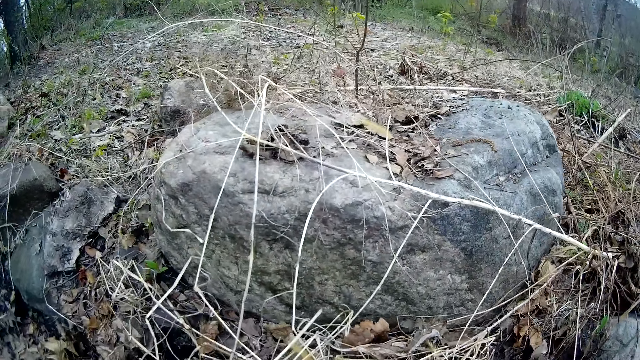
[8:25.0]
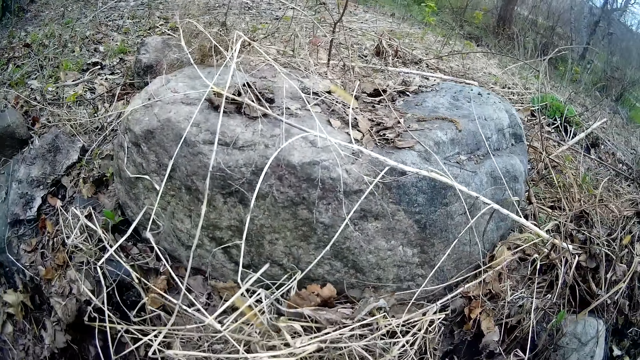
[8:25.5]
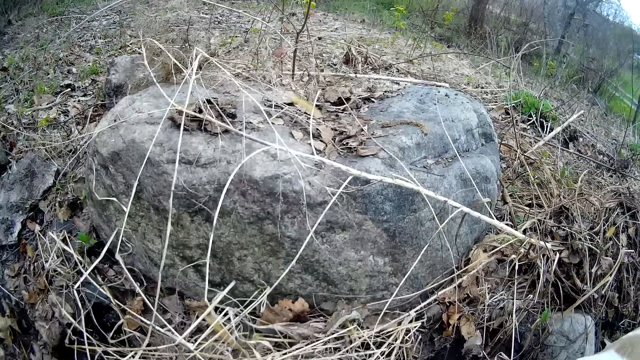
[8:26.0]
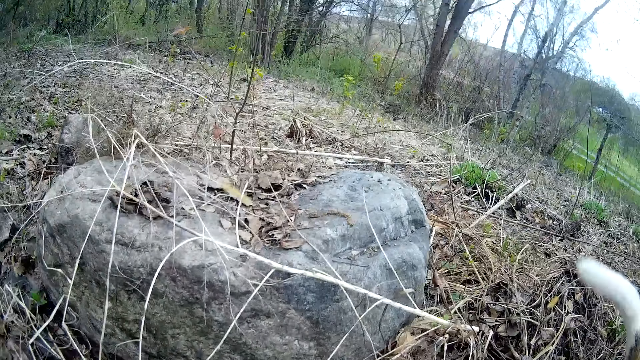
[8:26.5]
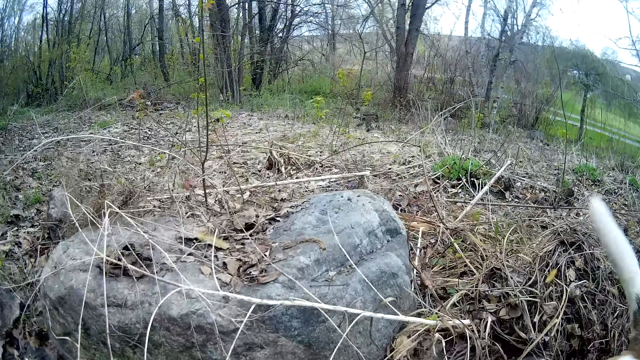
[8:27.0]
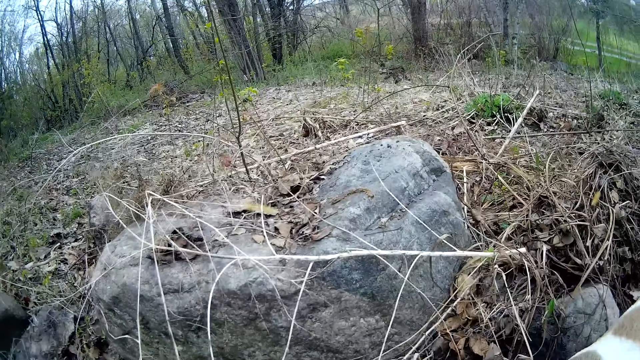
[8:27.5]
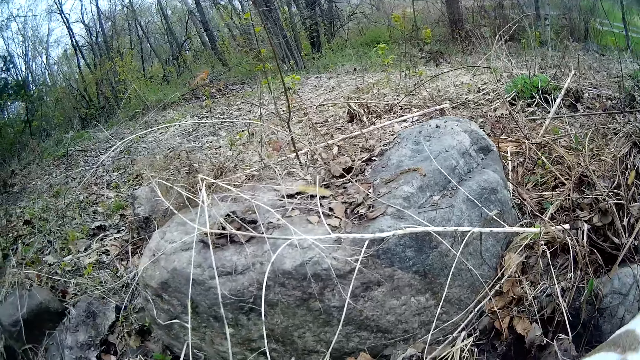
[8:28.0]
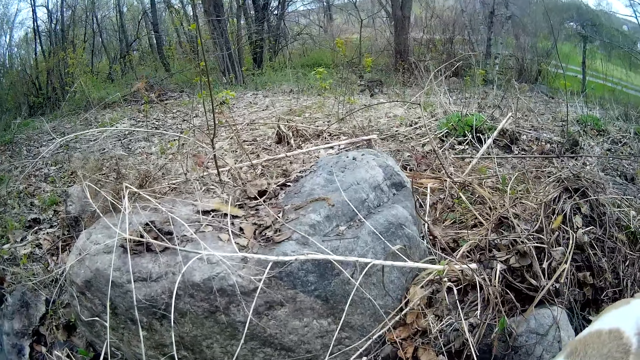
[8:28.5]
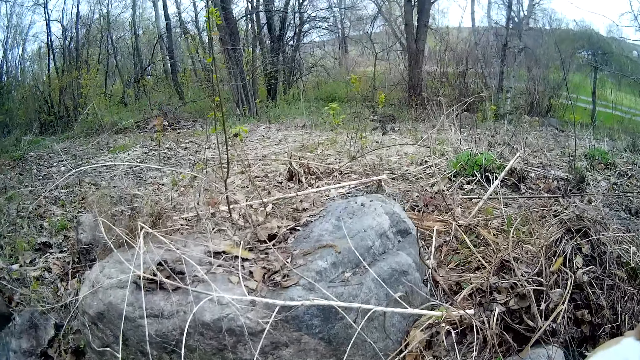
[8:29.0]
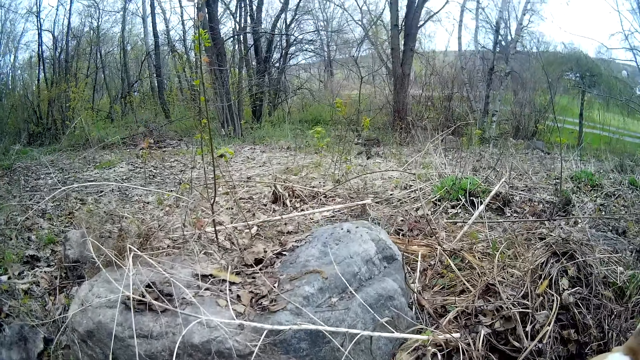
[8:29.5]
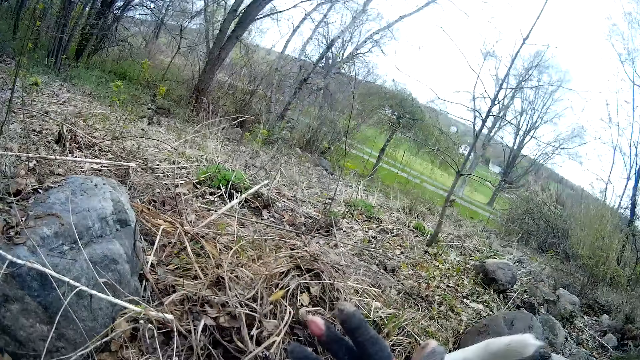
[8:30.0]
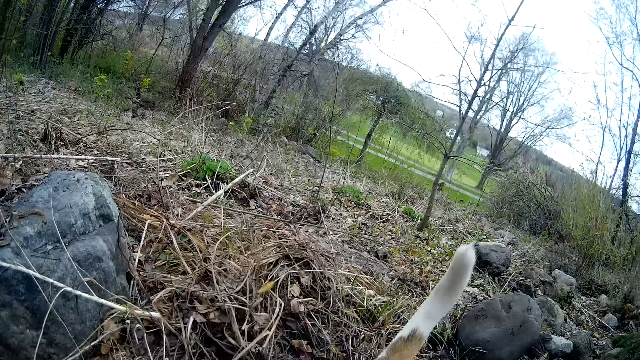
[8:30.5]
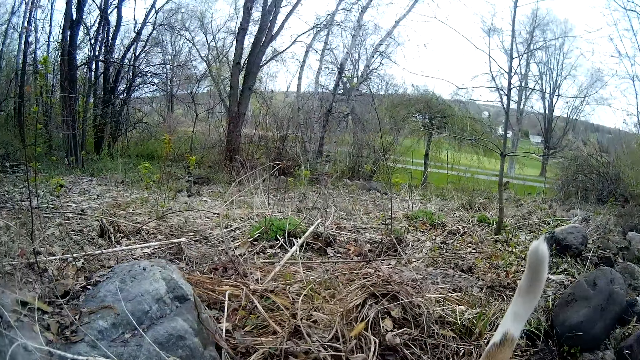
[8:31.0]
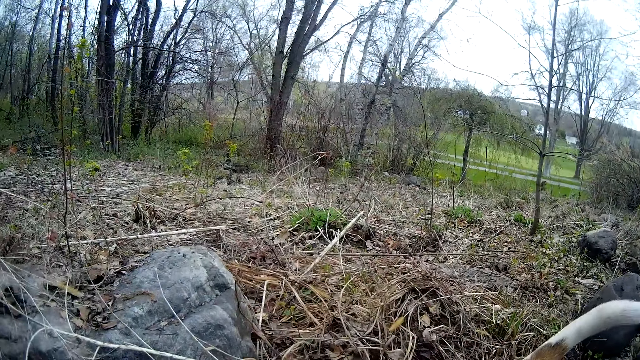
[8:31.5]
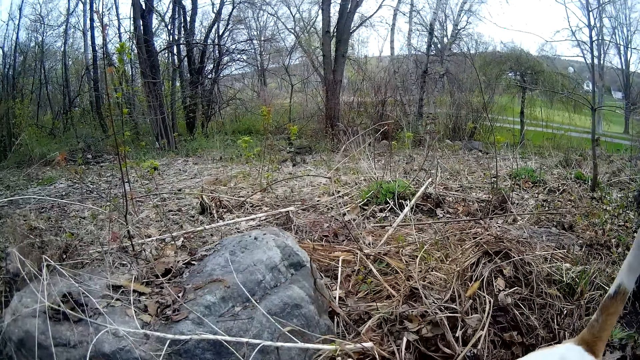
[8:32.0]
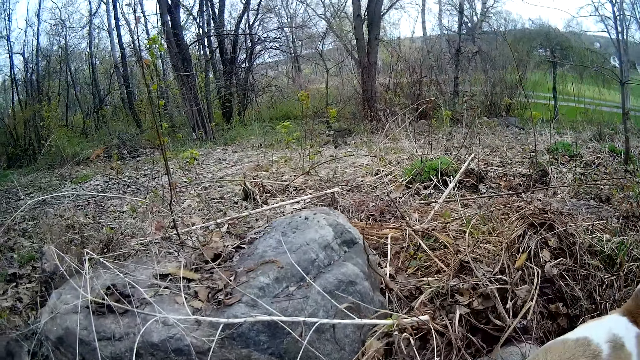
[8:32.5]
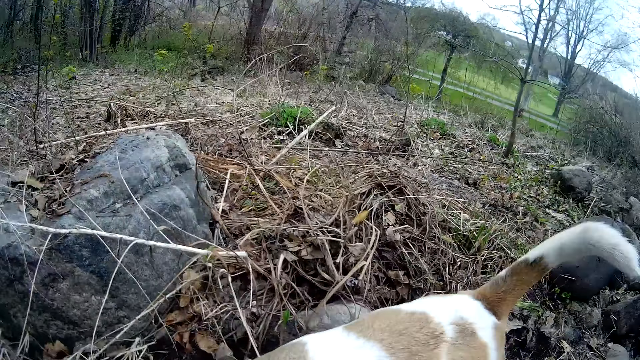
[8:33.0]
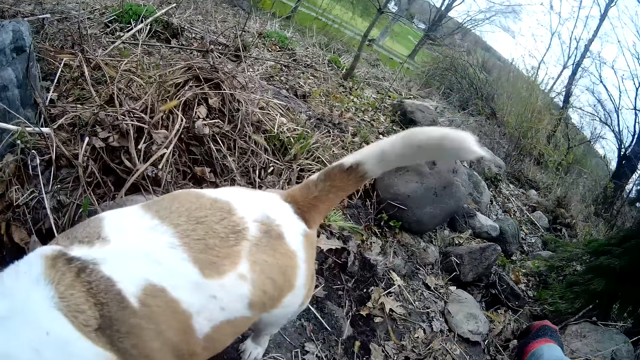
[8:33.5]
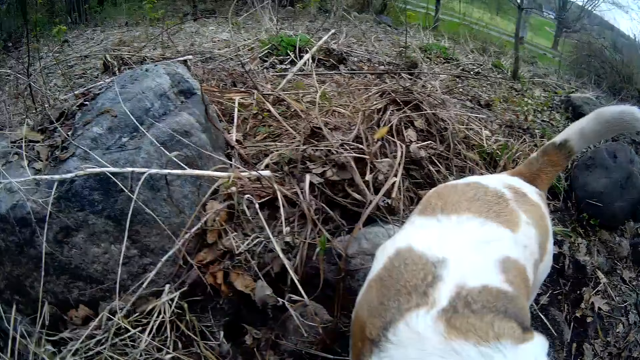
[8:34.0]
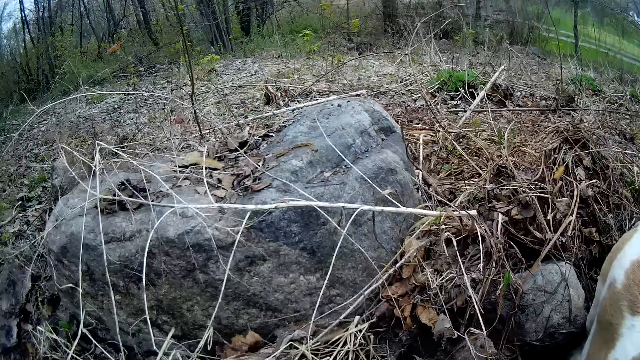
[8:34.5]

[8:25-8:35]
The camera wearer interacts with a dog in the garden.

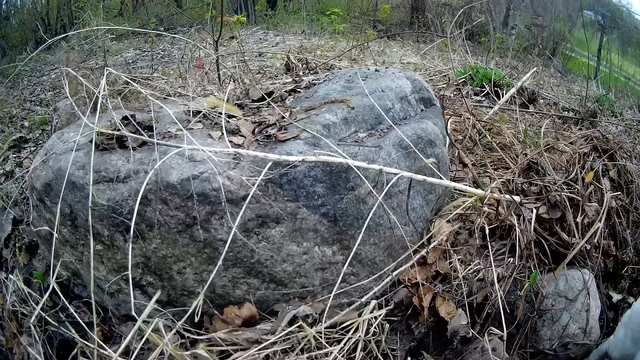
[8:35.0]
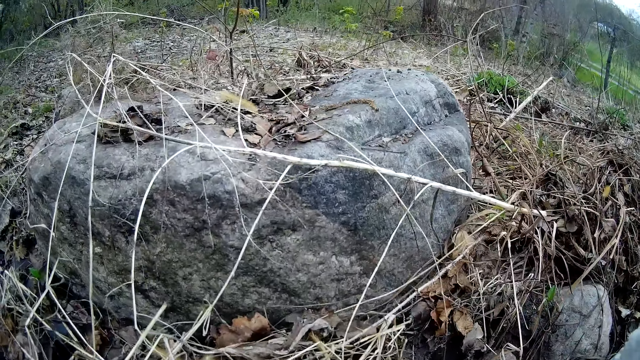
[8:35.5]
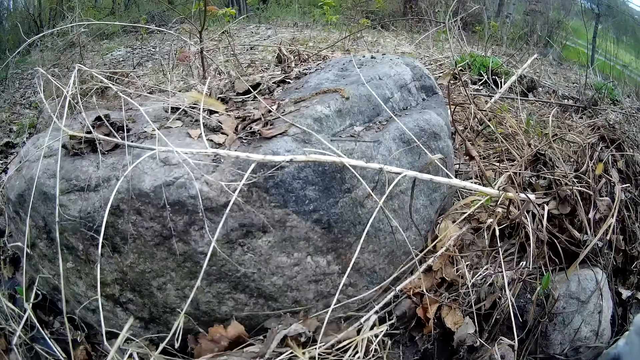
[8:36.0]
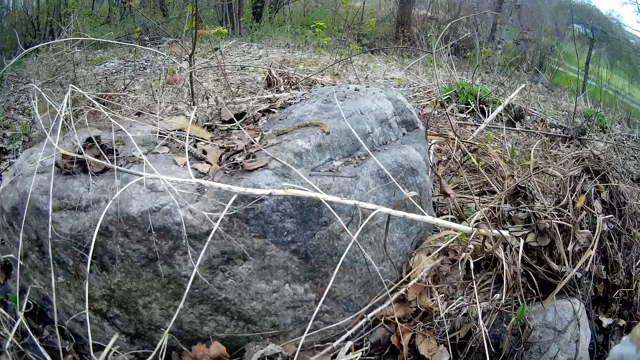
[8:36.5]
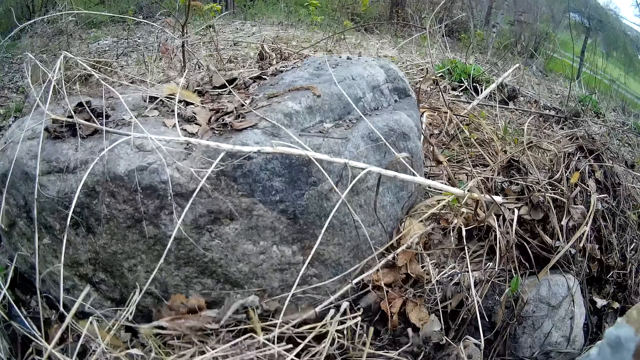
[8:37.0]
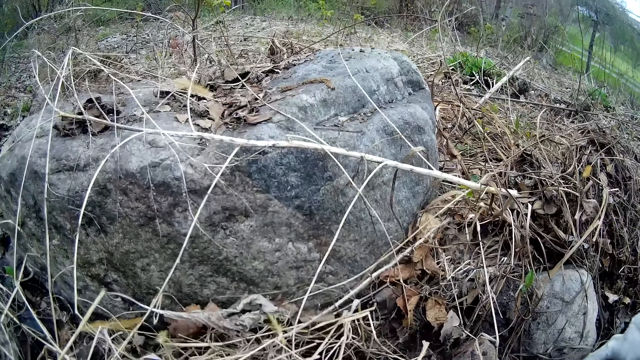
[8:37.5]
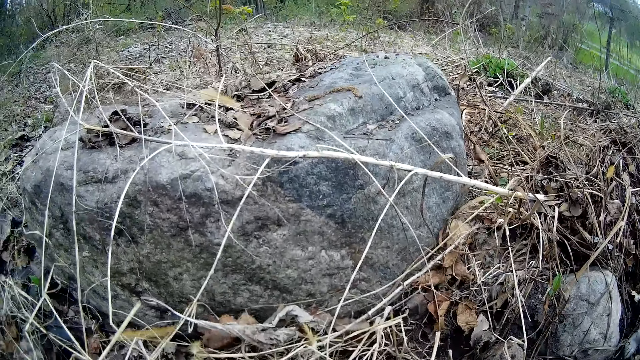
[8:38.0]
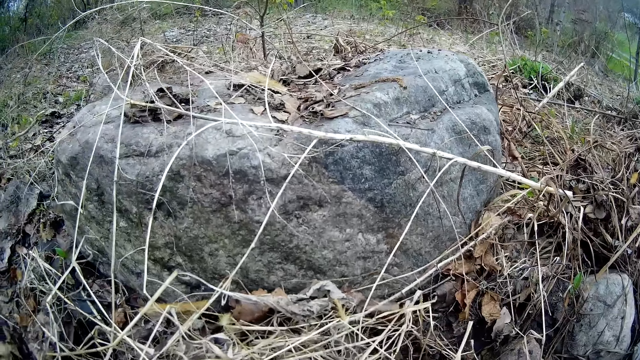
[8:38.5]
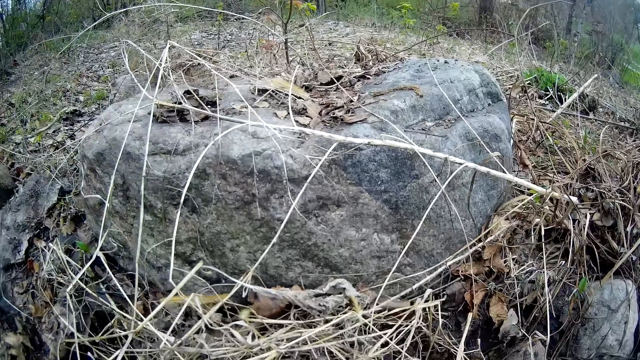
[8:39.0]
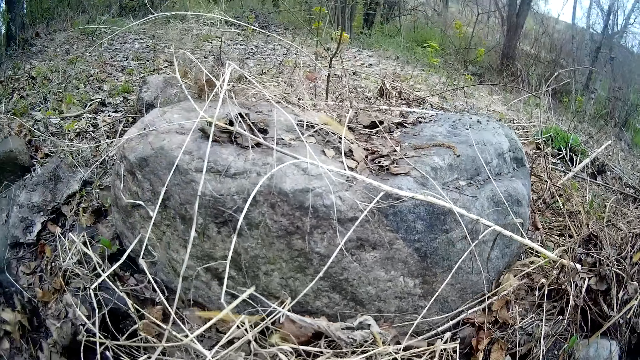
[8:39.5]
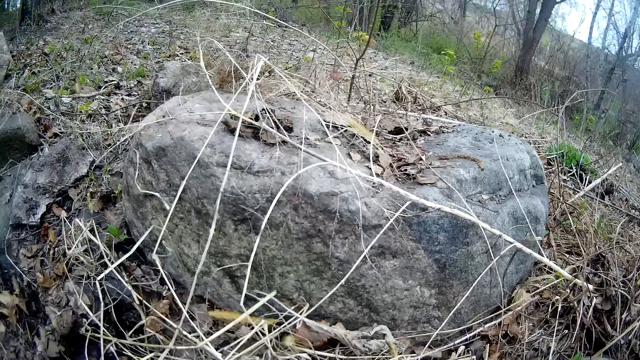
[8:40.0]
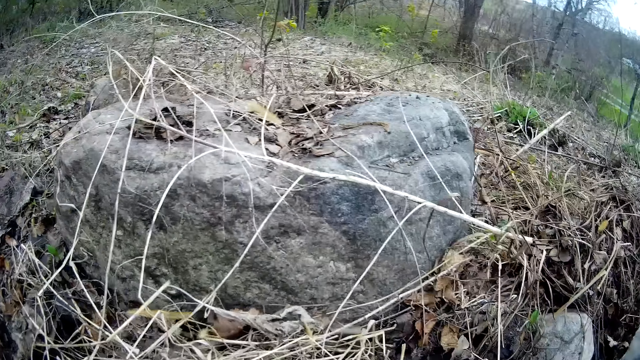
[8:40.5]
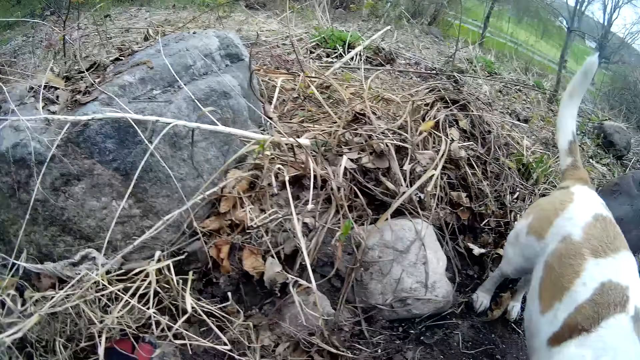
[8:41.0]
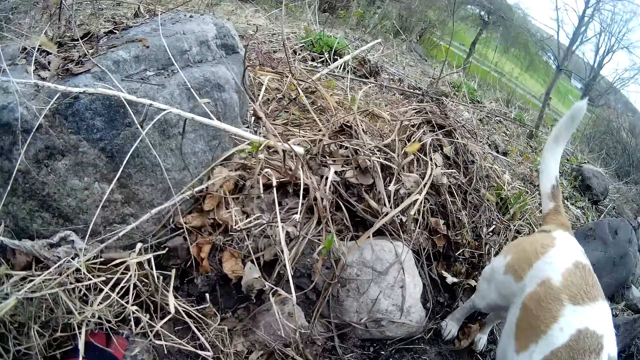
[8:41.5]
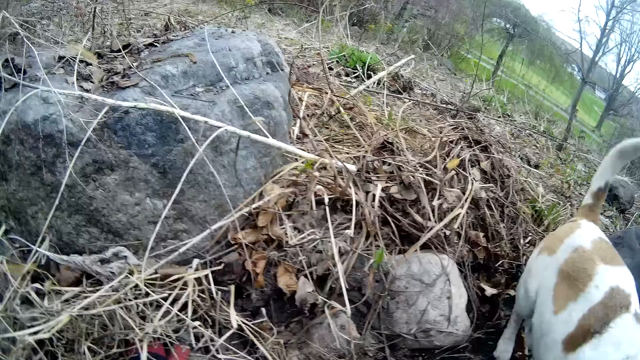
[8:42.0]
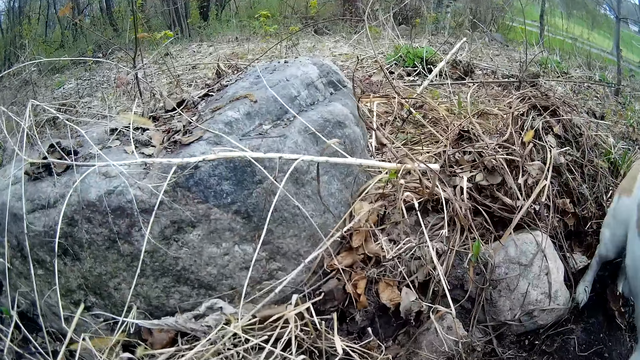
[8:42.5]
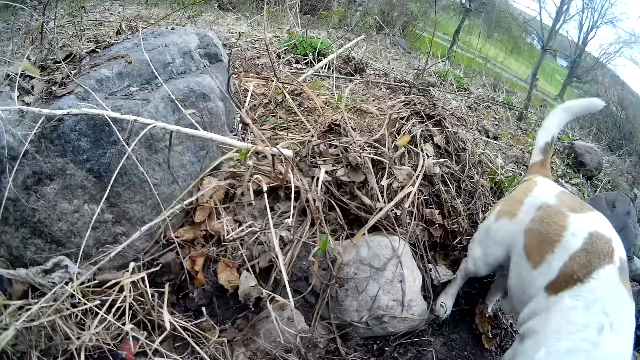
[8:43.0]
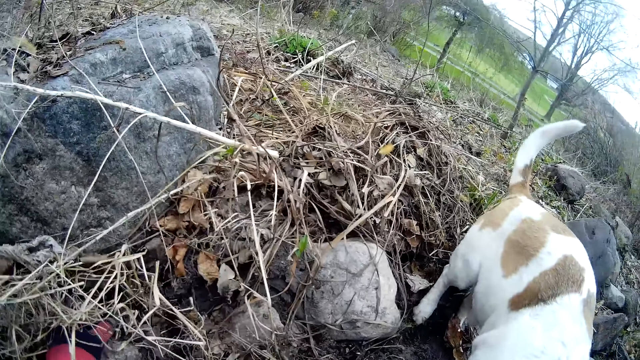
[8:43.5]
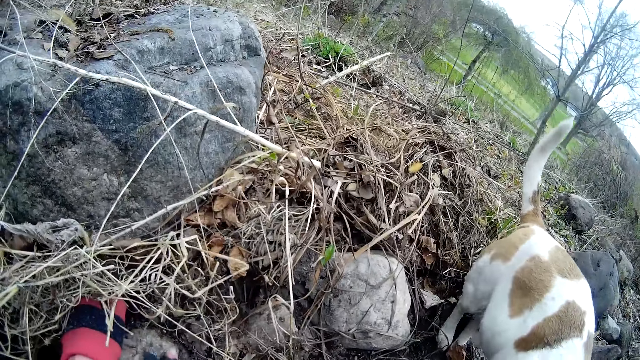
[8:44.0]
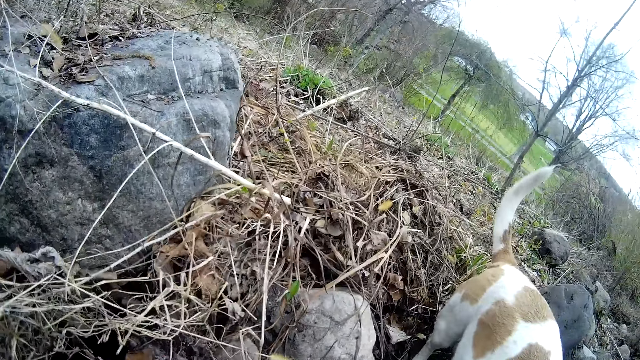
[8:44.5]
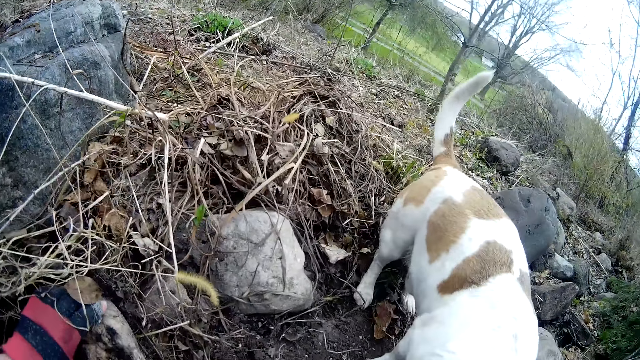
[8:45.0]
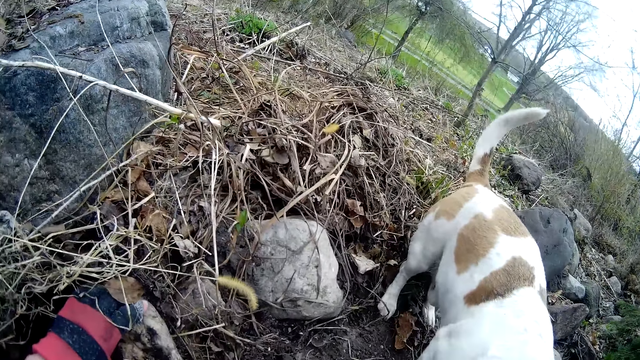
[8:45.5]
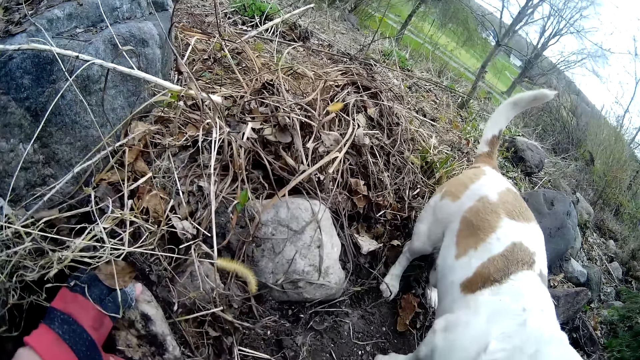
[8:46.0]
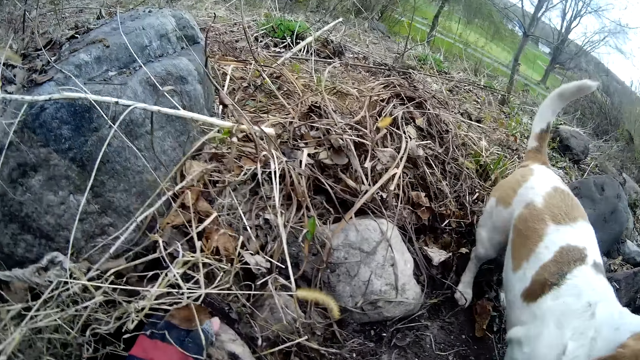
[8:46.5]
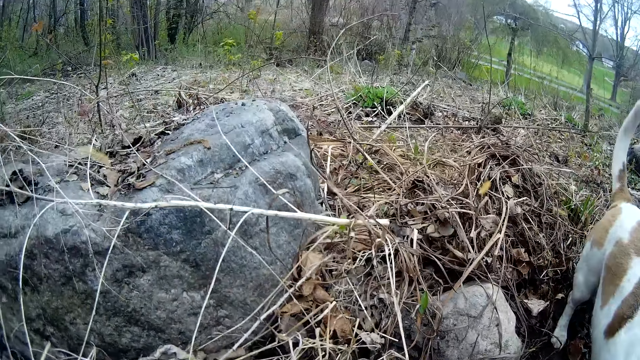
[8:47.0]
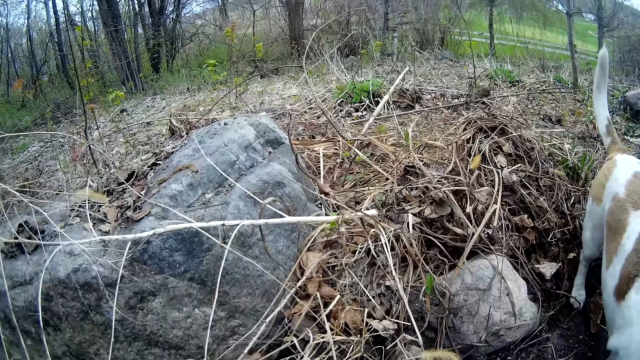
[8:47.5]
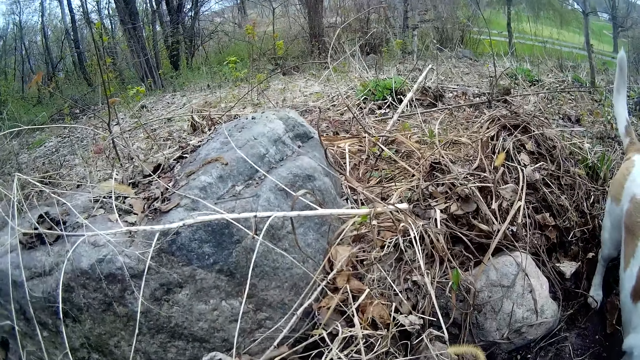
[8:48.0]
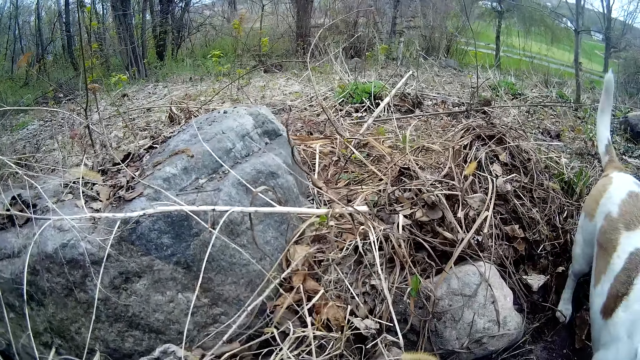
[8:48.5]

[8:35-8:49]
The camera wearer touches the ground with her left hand.
